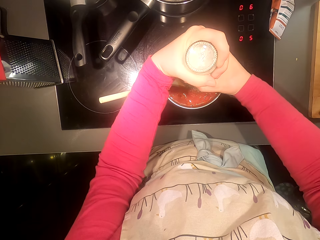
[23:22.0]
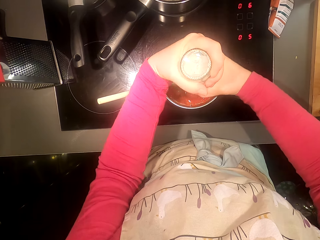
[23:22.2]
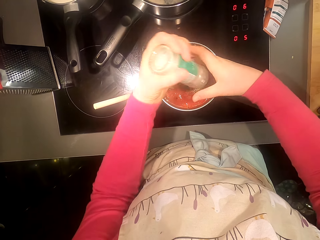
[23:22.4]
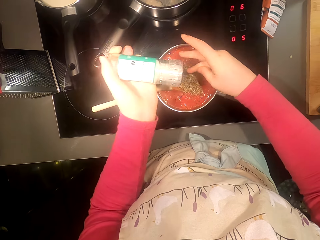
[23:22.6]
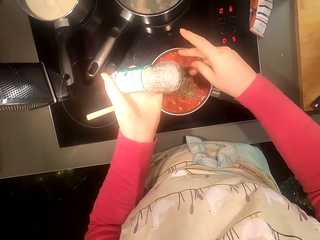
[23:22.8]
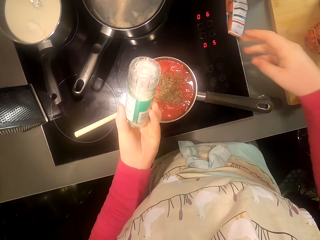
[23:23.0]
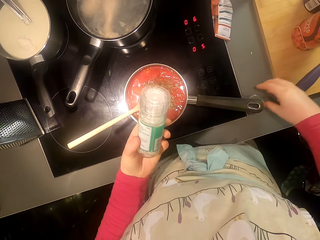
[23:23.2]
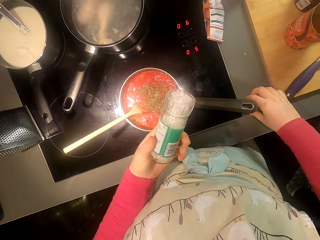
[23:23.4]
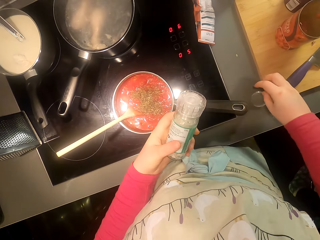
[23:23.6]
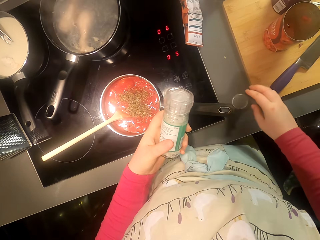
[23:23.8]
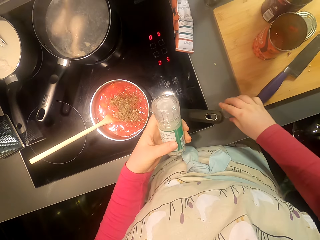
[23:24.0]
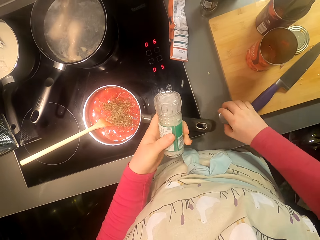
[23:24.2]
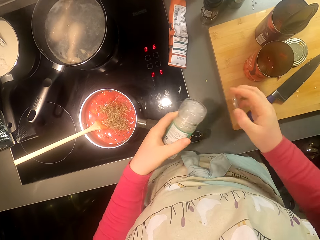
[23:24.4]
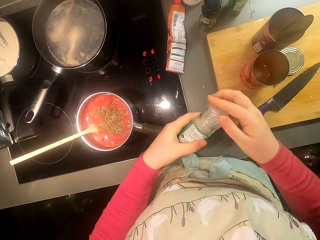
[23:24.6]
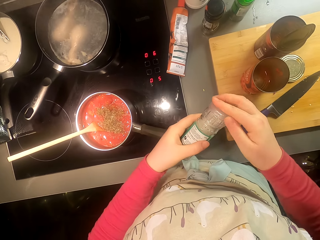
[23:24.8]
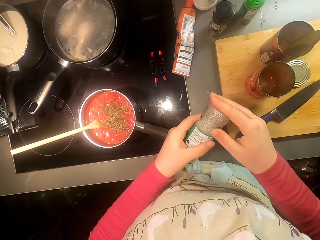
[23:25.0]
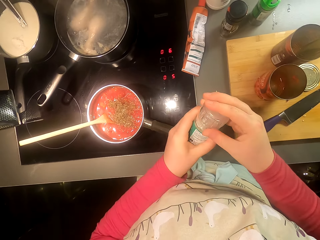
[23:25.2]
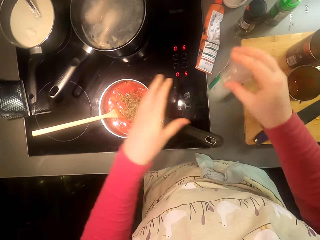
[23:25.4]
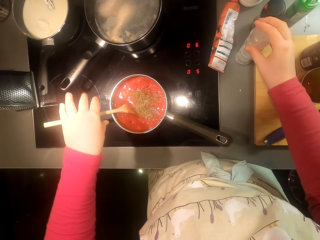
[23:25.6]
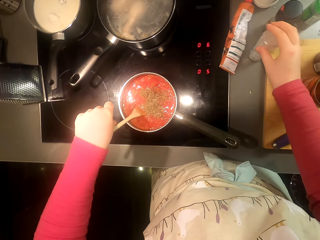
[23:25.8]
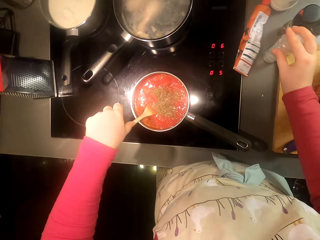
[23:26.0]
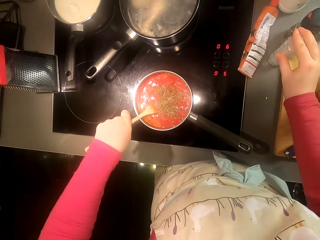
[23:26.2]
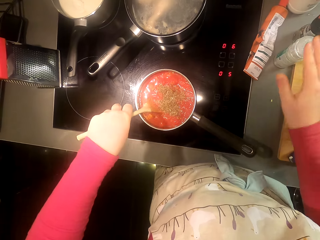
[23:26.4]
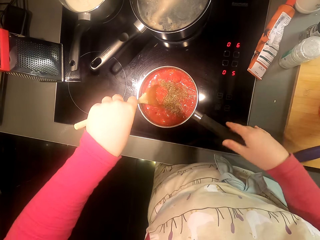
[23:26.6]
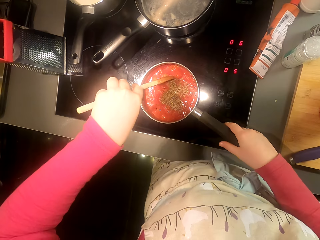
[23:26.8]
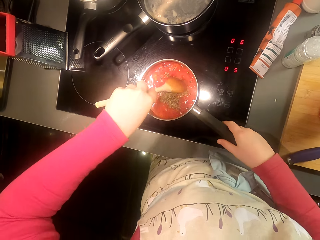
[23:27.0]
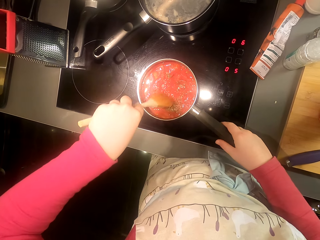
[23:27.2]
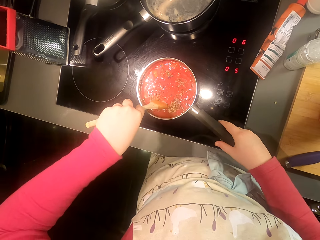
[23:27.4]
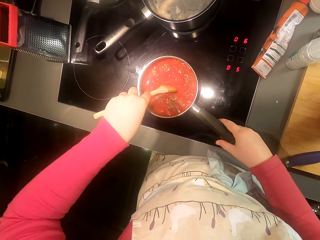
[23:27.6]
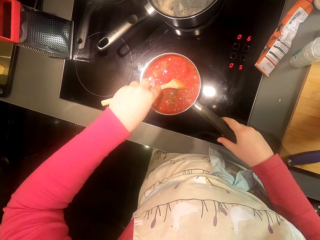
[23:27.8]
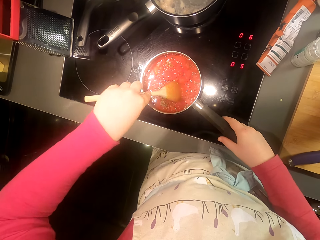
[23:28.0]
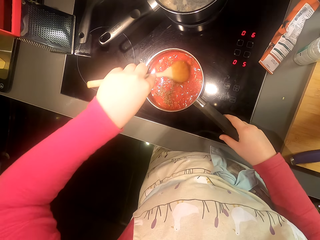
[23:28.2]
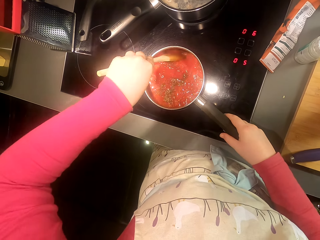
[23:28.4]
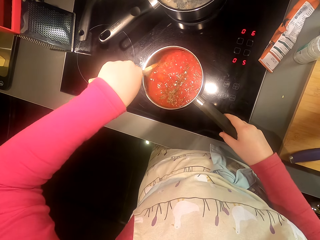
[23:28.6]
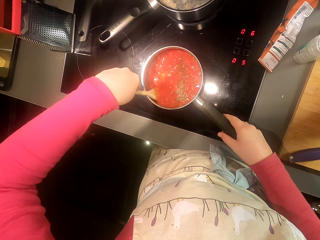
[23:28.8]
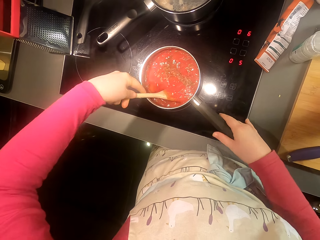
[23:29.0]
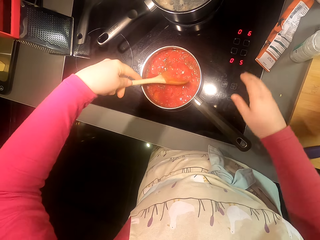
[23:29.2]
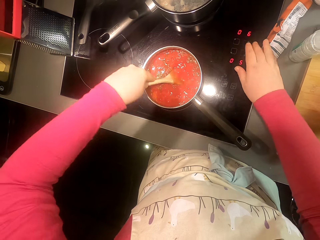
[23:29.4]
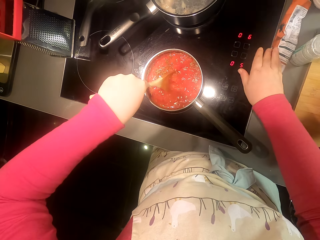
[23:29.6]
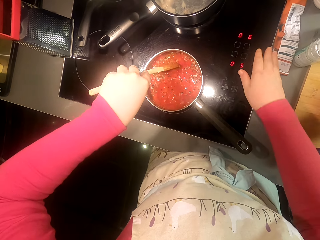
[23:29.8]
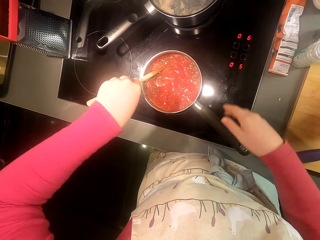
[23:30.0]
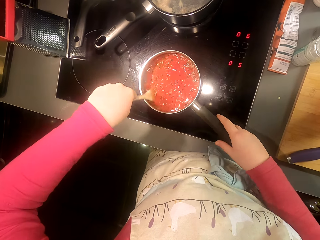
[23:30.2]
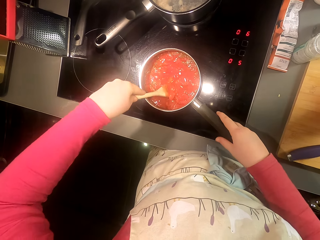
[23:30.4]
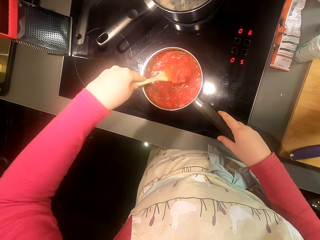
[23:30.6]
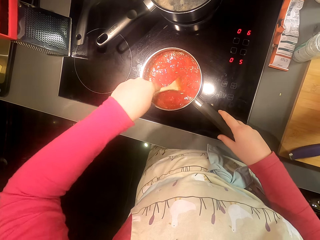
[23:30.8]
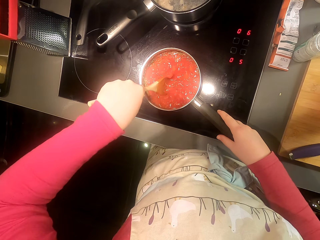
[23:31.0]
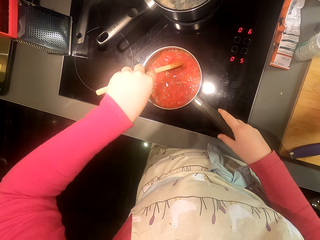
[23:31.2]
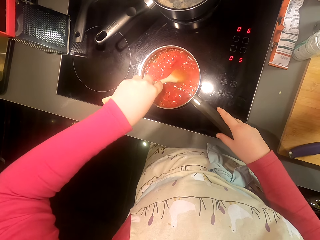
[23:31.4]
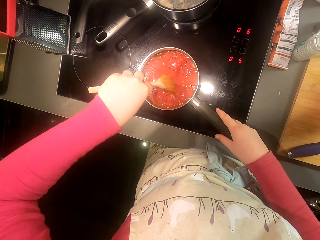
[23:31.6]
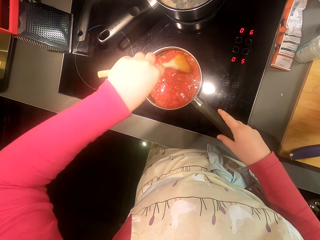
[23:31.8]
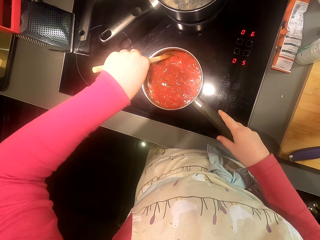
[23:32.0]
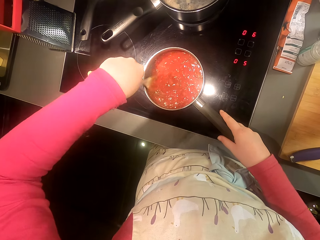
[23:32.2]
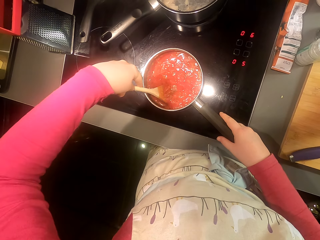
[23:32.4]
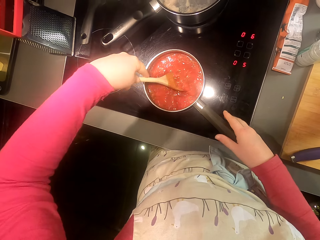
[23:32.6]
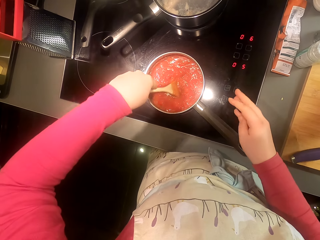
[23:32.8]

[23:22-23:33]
The camera wearer picks up the lid. They cover the bottle. They put the bottle on the kitchen area. They stir the ingredients.

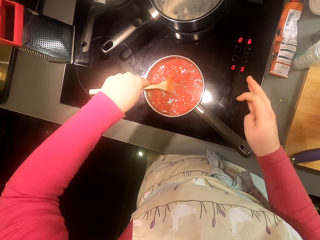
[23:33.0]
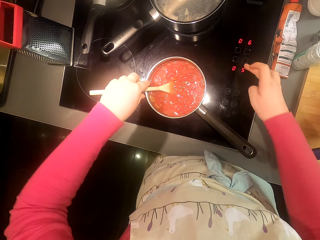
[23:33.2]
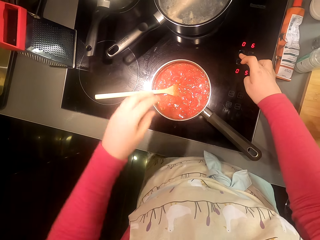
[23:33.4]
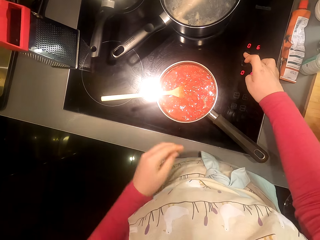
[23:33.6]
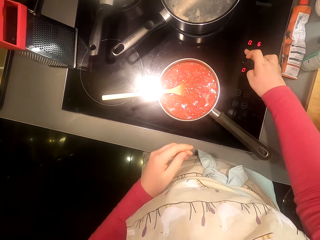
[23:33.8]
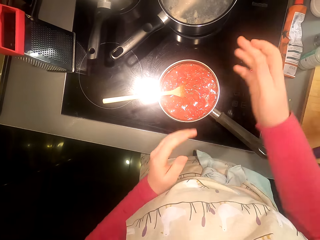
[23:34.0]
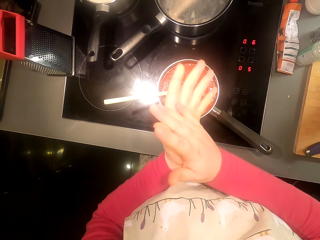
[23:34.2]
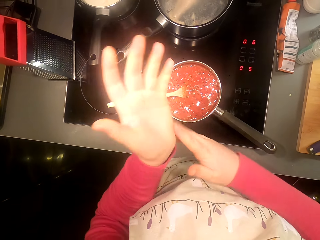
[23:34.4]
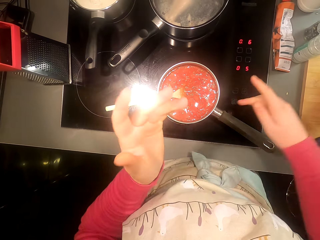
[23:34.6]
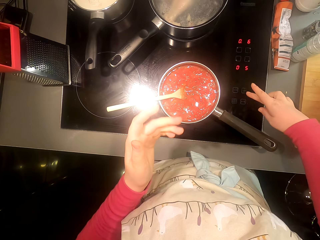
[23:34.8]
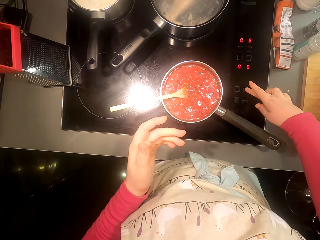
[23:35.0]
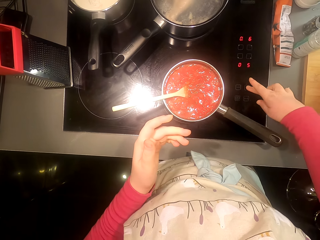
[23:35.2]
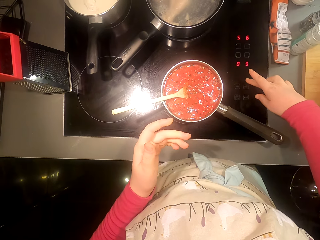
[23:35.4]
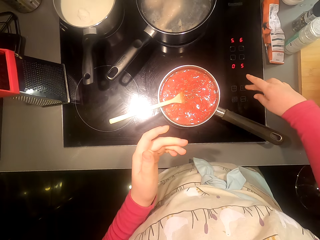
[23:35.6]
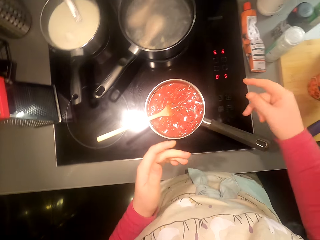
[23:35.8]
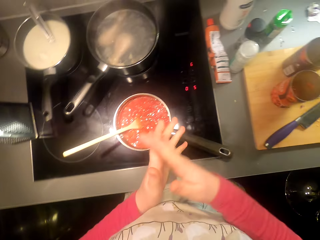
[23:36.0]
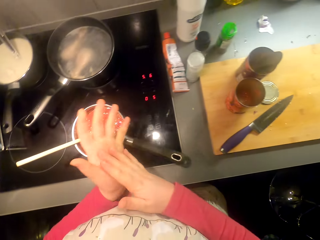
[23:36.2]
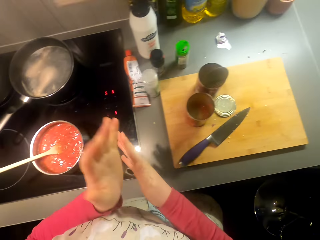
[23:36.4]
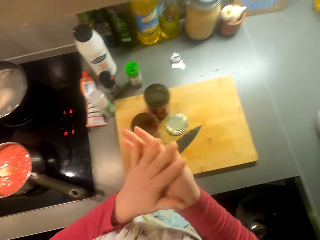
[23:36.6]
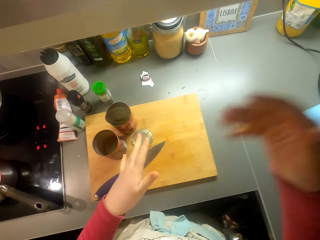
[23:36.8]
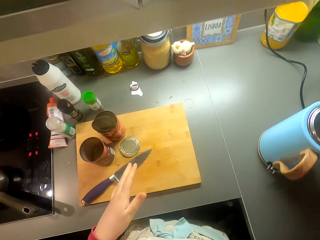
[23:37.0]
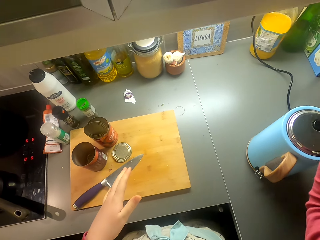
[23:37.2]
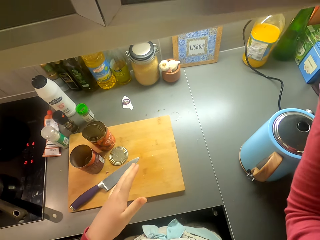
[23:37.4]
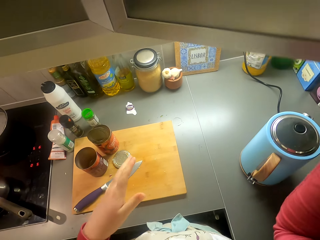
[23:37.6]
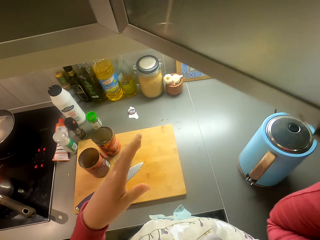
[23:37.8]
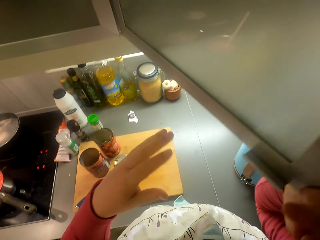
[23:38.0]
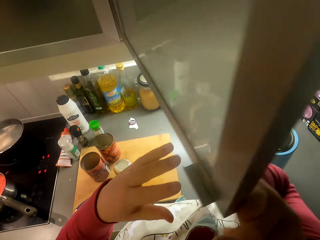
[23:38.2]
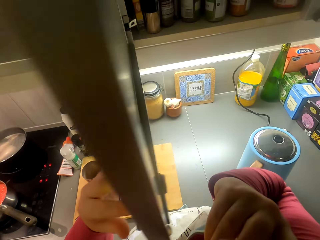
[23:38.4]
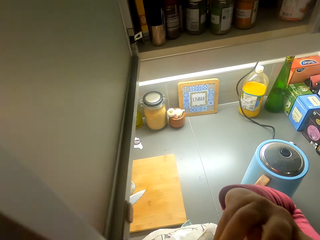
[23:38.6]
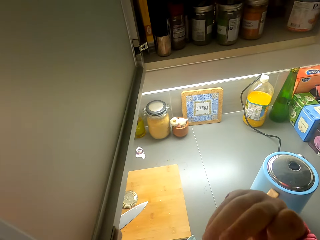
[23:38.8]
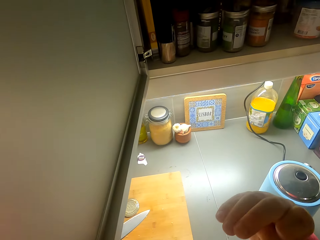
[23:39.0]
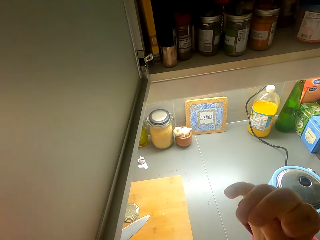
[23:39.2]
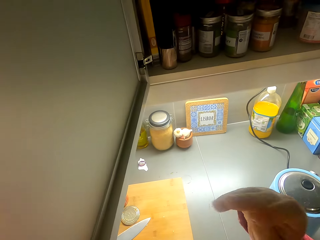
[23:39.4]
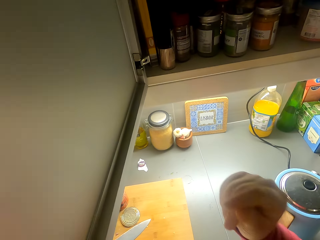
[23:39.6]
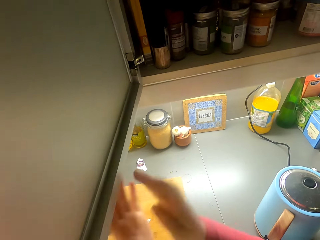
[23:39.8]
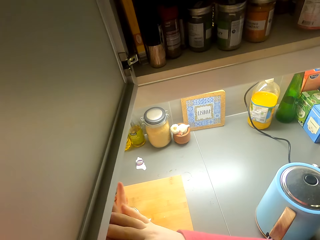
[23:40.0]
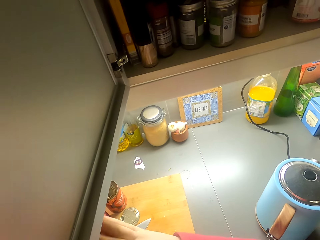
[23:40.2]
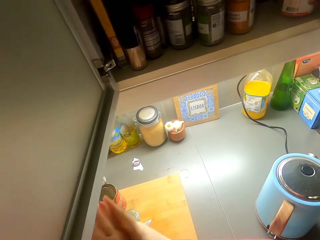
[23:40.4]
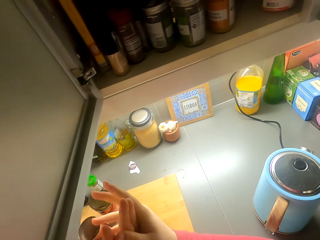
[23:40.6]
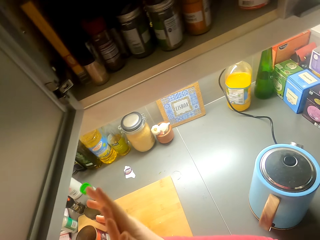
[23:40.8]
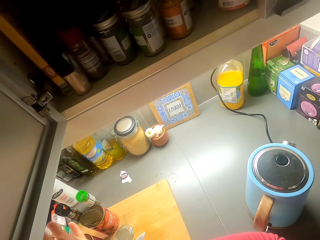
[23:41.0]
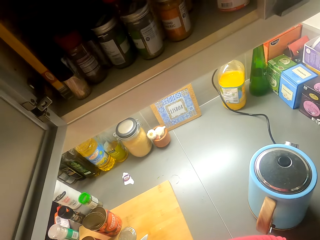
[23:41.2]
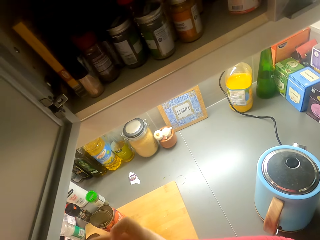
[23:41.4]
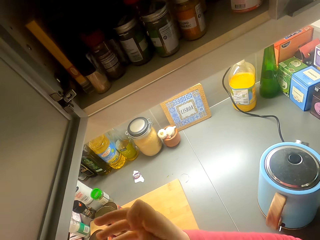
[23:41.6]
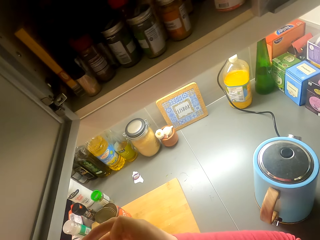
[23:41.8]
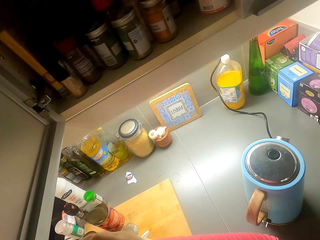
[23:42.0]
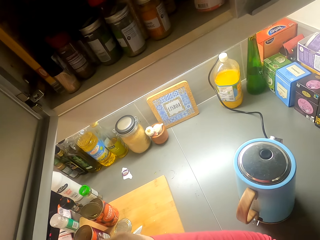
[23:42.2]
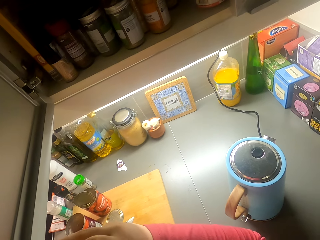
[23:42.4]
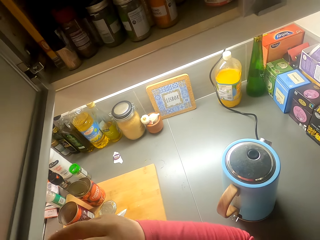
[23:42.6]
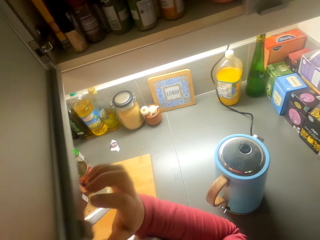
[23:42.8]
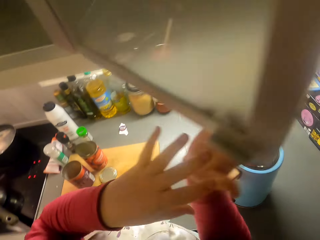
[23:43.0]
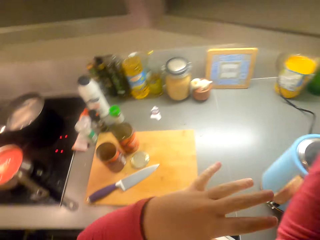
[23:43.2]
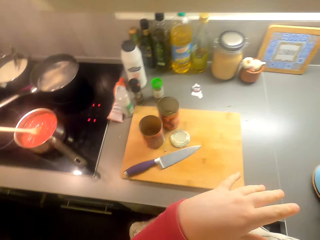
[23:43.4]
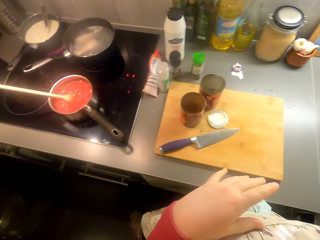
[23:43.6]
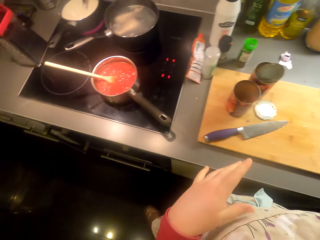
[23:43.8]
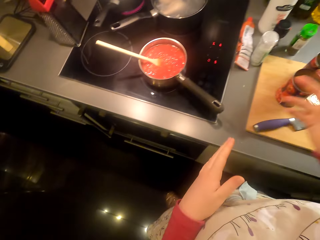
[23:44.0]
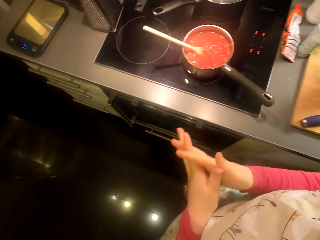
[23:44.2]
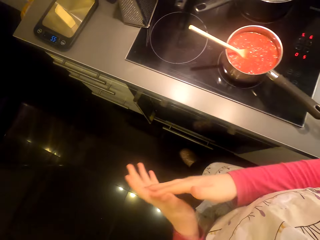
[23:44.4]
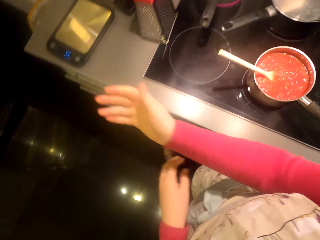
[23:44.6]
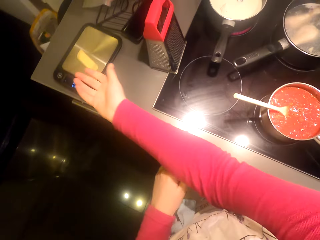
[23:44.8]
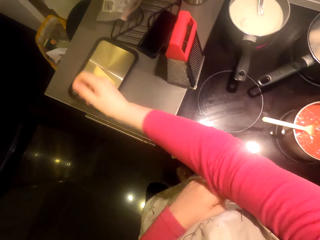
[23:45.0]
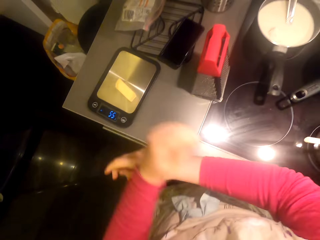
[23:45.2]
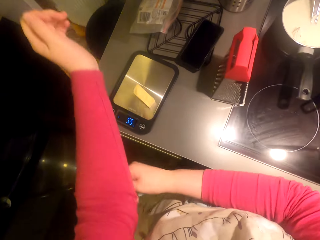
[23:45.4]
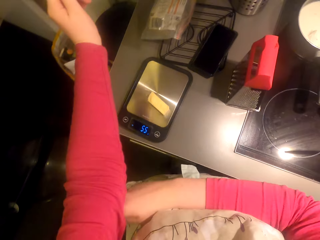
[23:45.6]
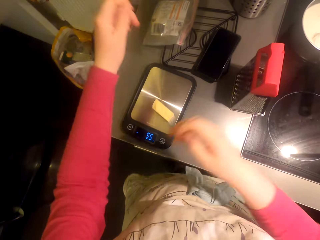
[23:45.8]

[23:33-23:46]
The camera wearer operates the cooker. They touch the gas. They open the cabinet door. They close the cabinet door. They walk around the room.
